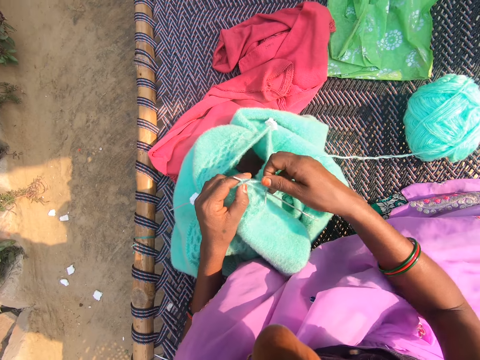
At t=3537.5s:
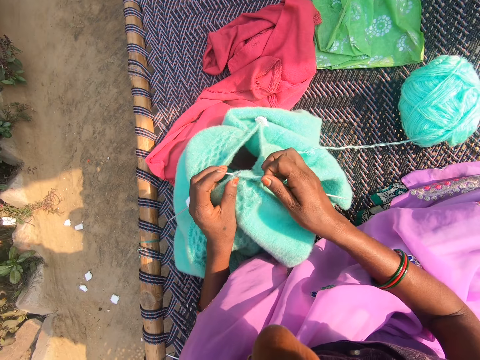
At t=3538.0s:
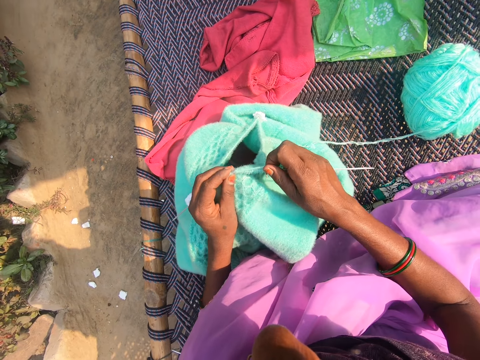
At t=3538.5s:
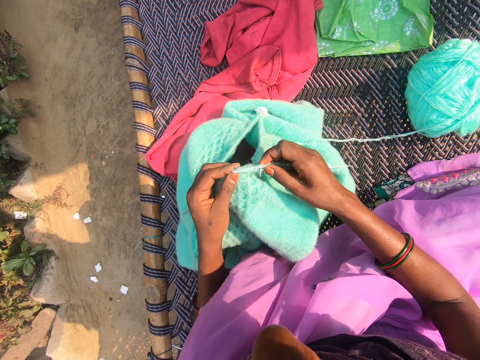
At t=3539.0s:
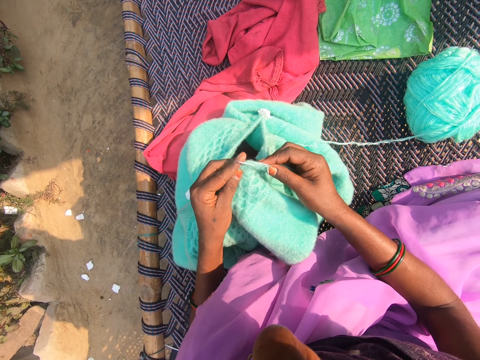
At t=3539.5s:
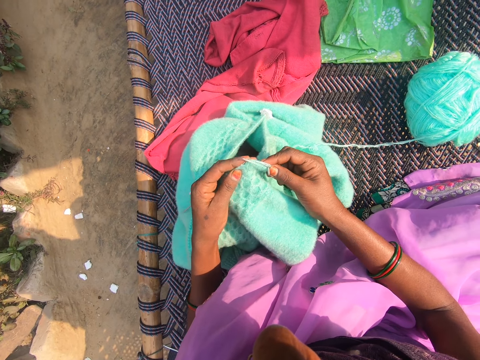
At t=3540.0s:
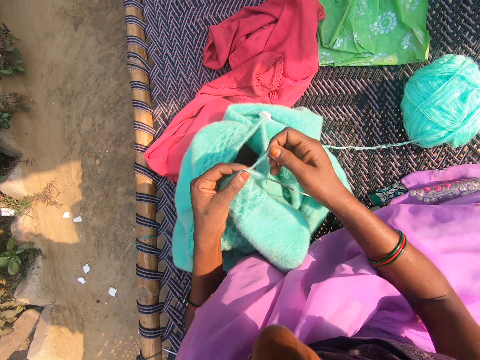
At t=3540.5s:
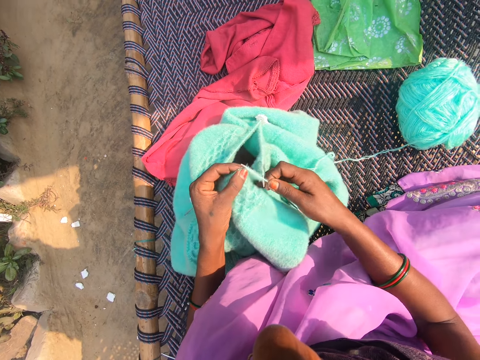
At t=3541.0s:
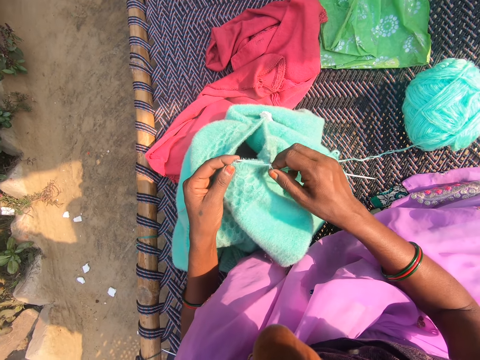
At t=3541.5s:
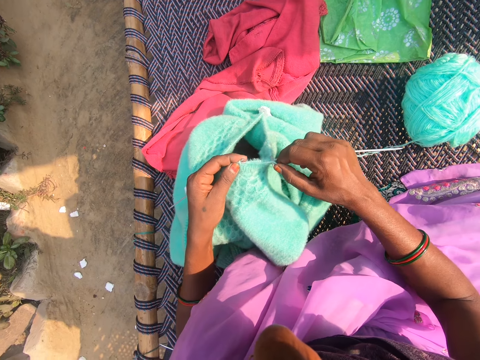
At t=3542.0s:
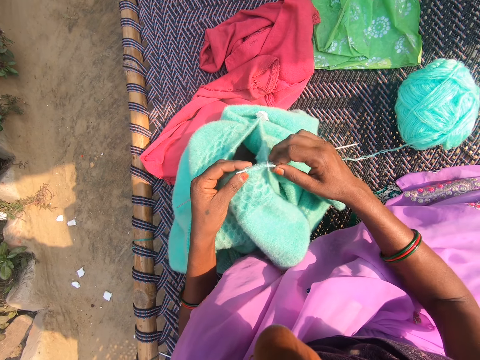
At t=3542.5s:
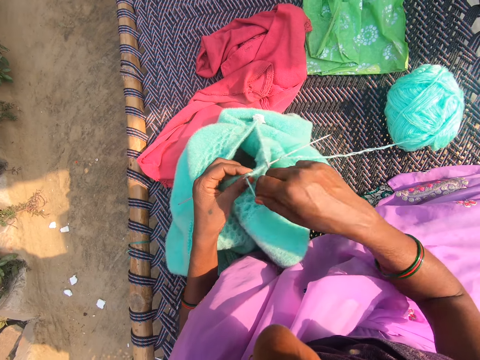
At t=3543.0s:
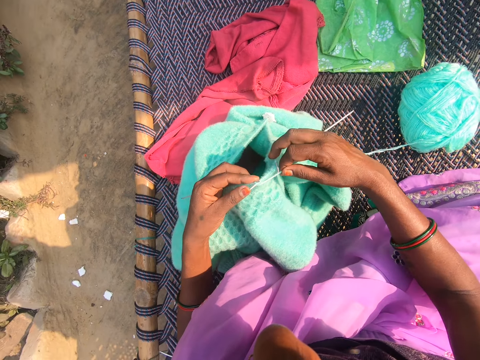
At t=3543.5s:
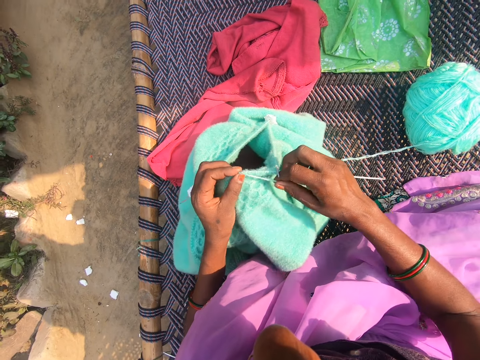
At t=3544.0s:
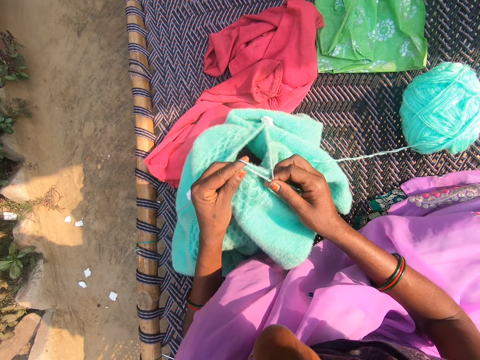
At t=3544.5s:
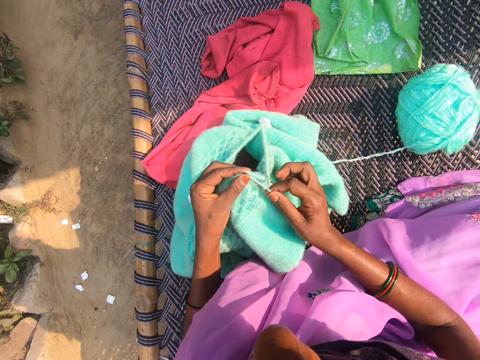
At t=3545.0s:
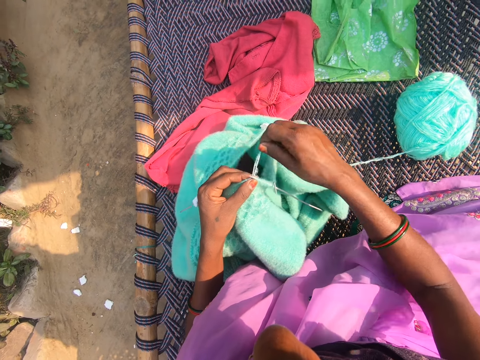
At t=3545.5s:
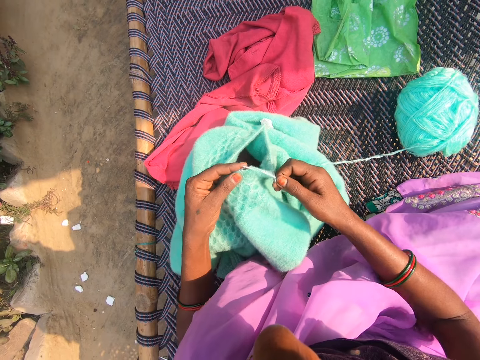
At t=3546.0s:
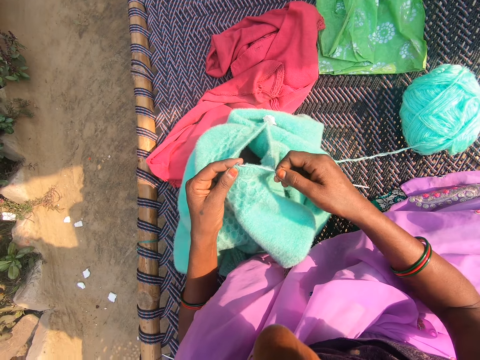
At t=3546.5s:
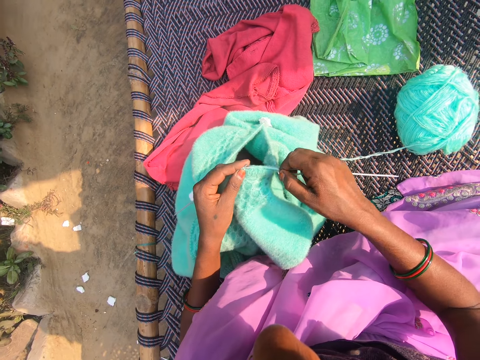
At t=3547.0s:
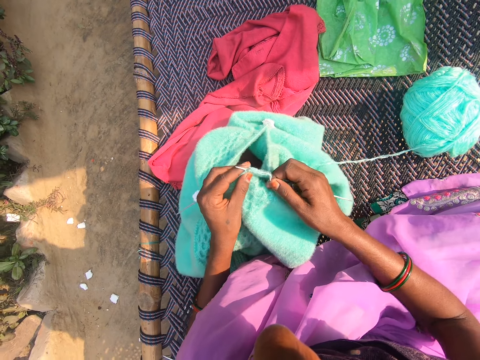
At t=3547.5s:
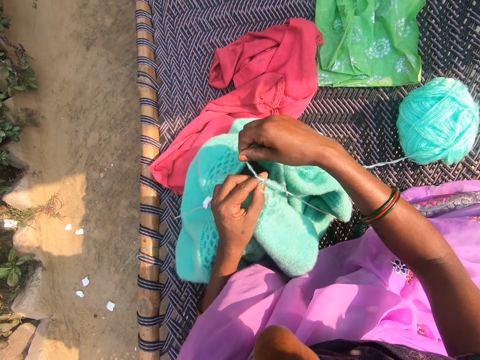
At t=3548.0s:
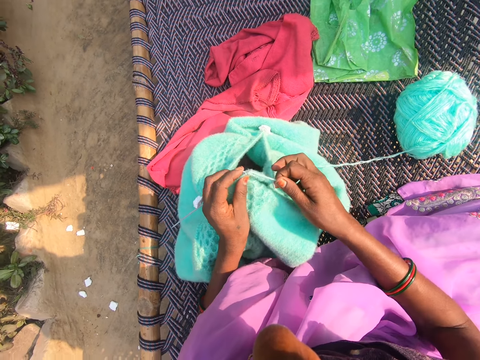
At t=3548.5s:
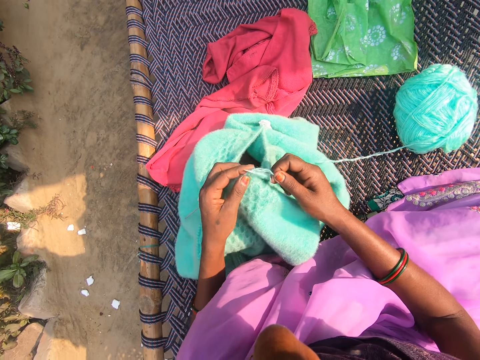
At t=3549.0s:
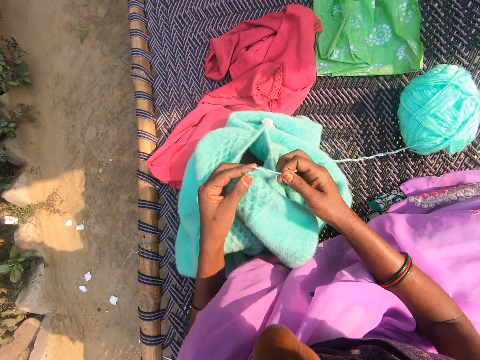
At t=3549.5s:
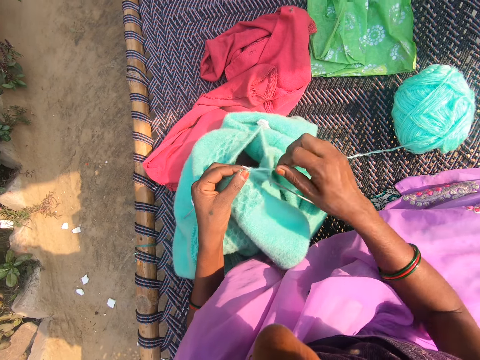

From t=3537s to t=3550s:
The camera wearer rolls the thread around the crochet. She sews the sweater. She rolls the thread around the crochet. She knits with the needles in her hand and thread from the yarn on the charpoy. She sews the sweater. She rolls the thread around the crochet. She sews the sweater. She rolls the thread around the crochet. She sews the sweater. She rolls the thread around the crochet. She sews the sweater. She rolls the thread around the crochet.

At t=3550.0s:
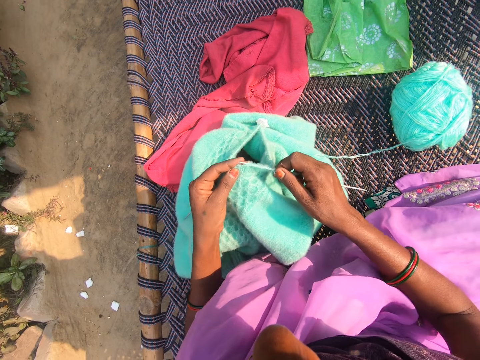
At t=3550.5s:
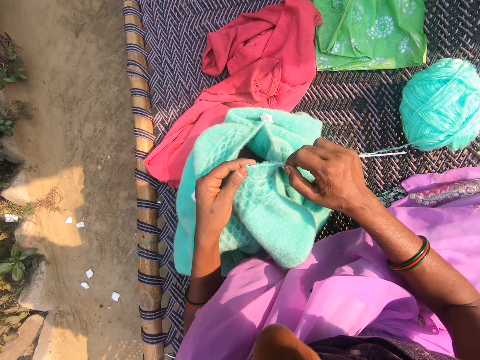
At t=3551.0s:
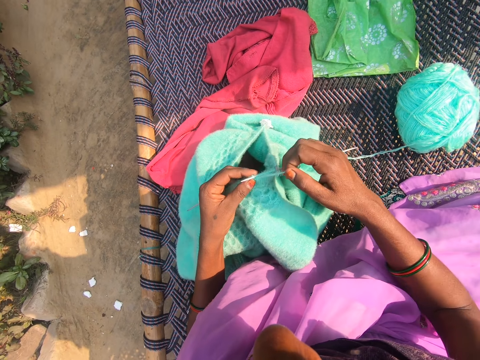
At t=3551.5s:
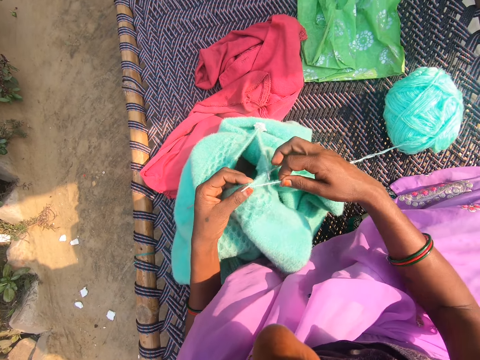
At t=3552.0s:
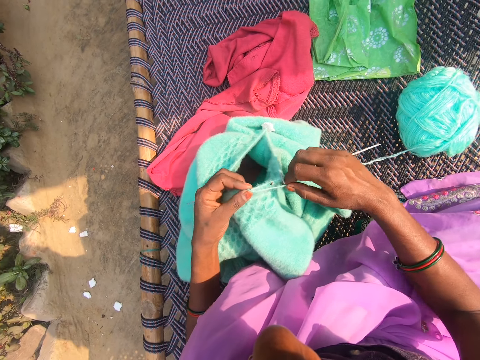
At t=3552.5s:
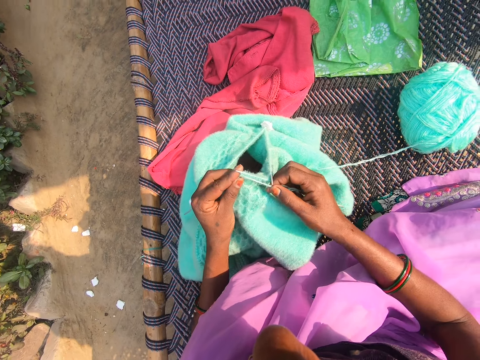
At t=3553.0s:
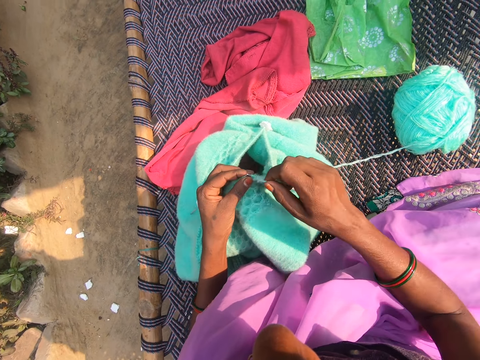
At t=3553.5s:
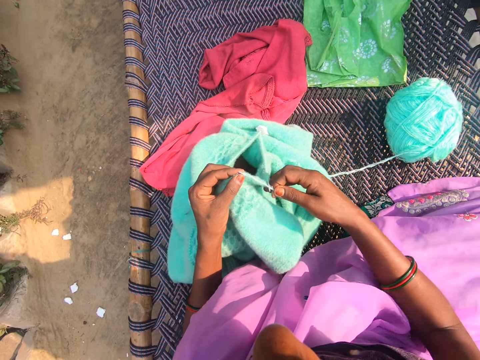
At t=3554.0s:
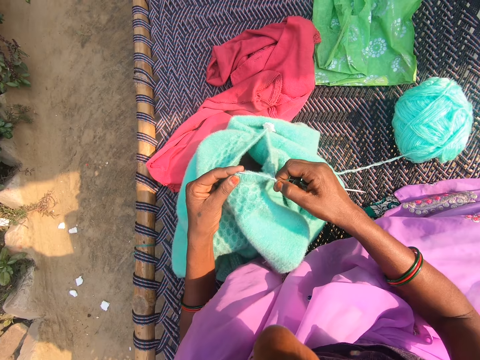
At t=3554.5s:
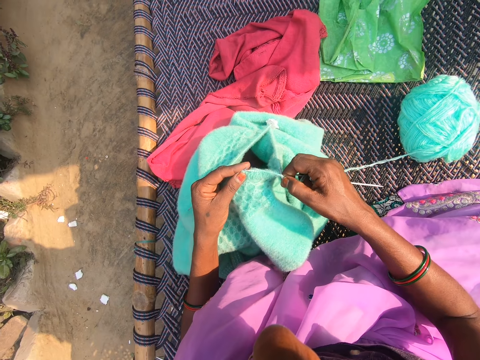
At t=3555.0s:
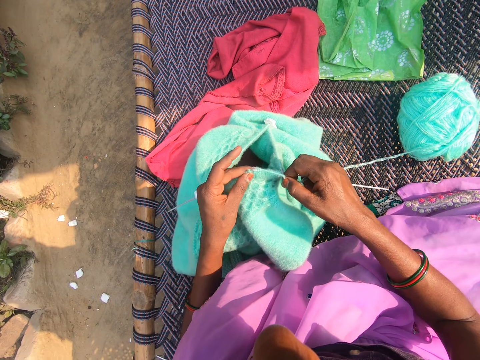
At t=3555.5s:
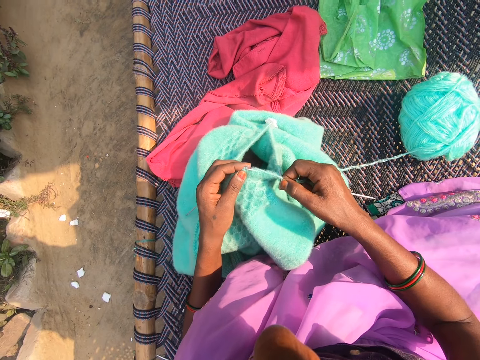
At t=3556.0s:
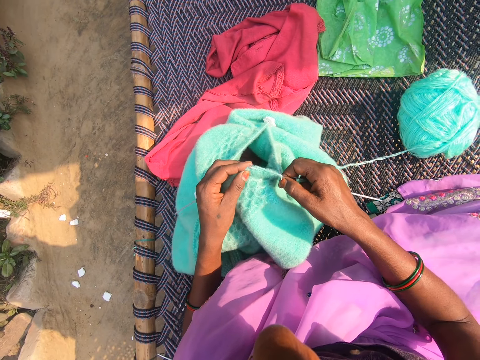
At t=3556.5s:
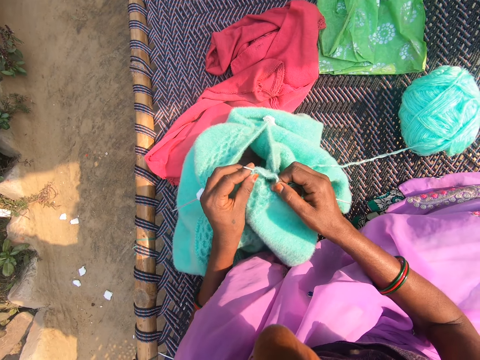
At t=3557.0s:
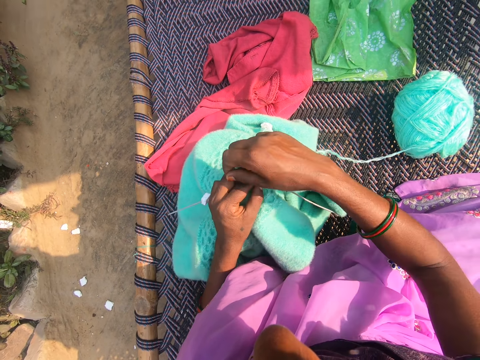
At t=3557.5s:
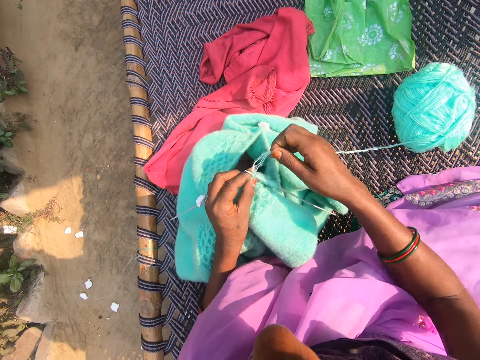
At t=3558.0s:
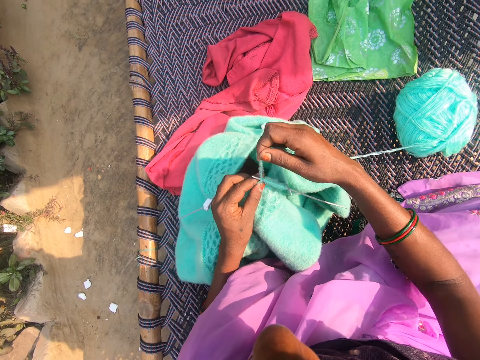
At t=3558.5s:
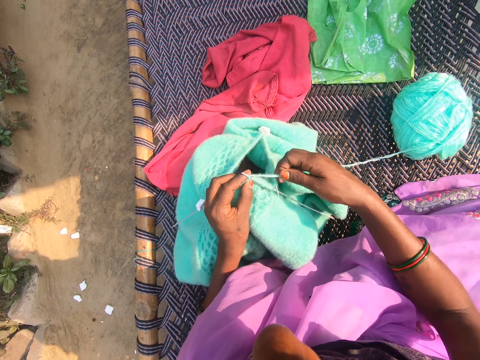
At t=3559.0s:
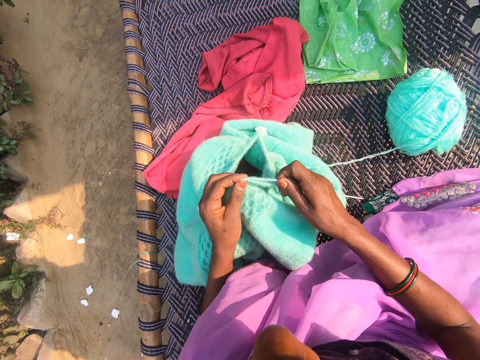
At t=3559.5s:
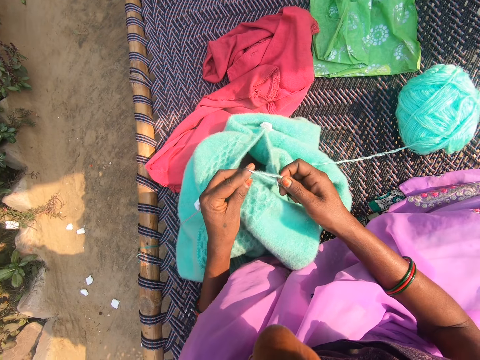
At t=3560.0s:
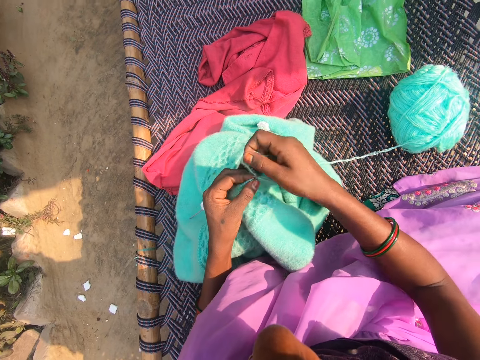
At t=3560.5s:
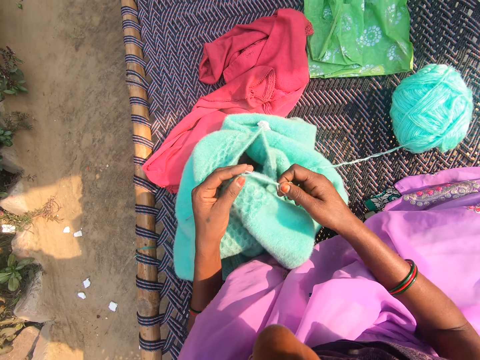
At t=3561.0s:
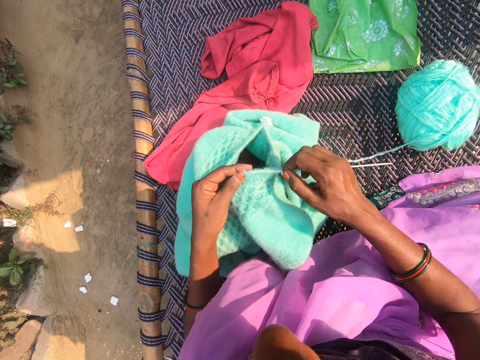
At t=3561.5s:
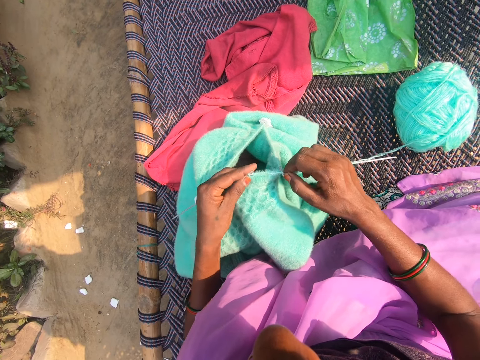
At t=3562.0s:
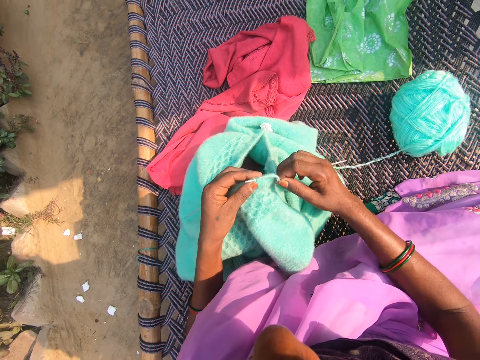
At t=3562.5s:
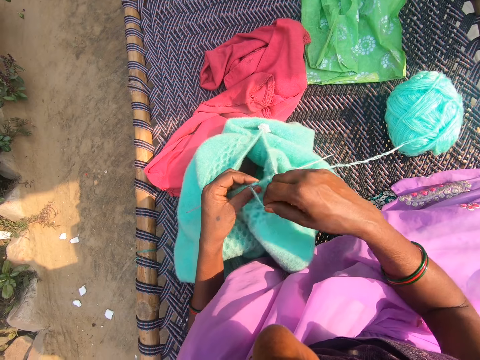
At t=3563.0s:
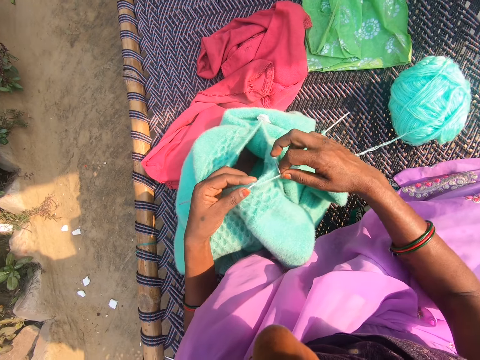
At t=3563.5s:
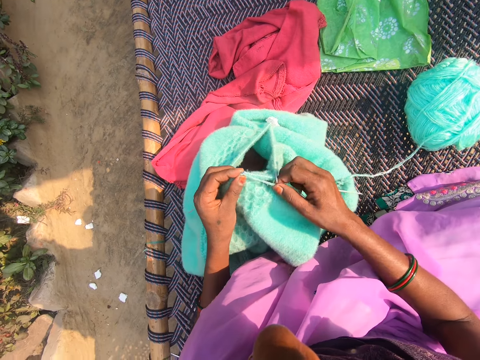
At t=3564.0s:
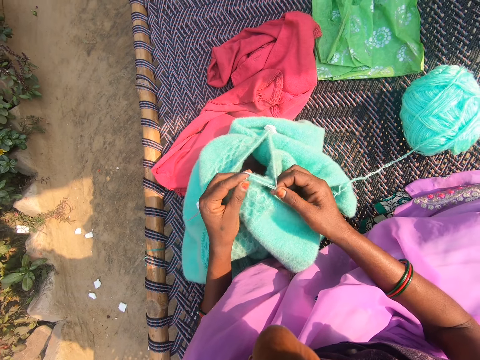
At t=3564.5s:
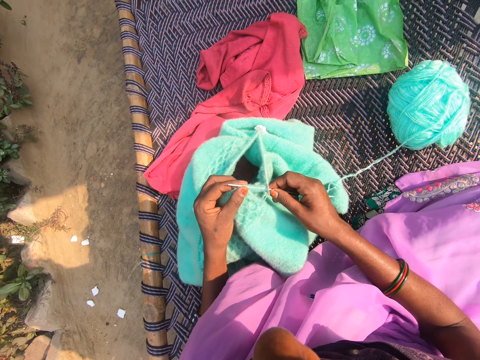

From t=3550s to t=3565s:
The camera wearer sews the sweater. They roll the thread around the crochet. They sew the sweater. They roll the thread around the crochet. They sew the sweater. They roll the thread around the crochet. They sew the sweater. They roll the thread around the crochet. They sew the sweater. They roll the thread around the crochet. They sew the sweater.
